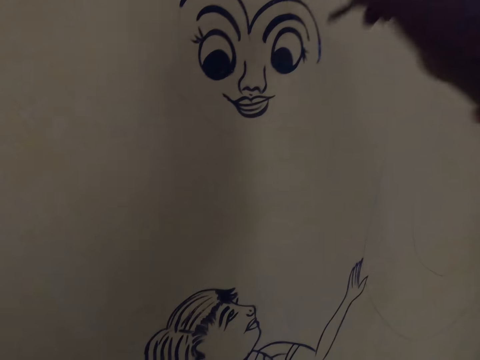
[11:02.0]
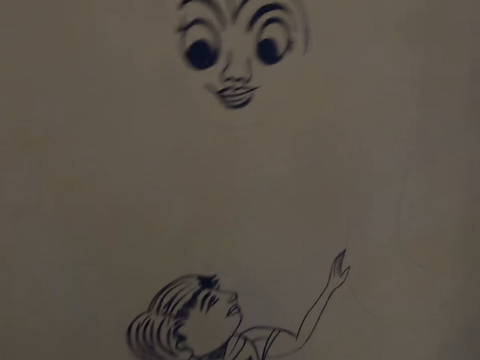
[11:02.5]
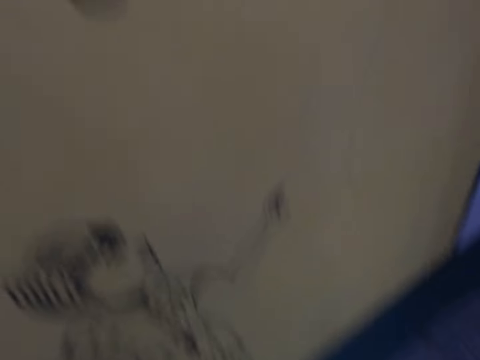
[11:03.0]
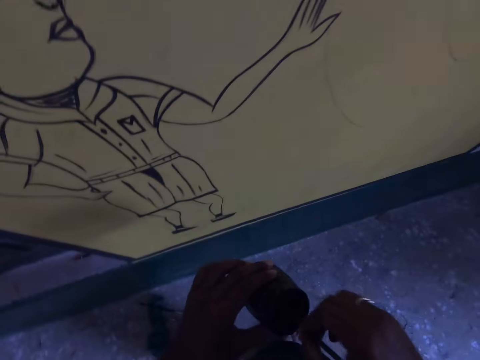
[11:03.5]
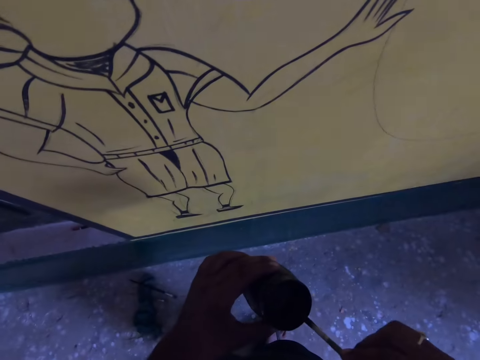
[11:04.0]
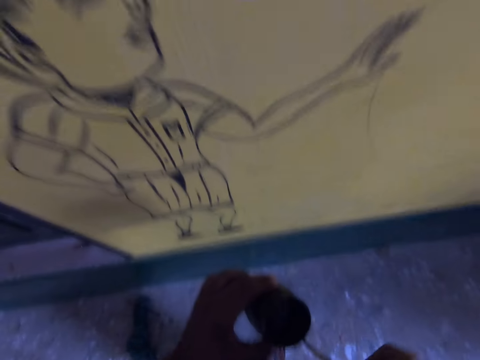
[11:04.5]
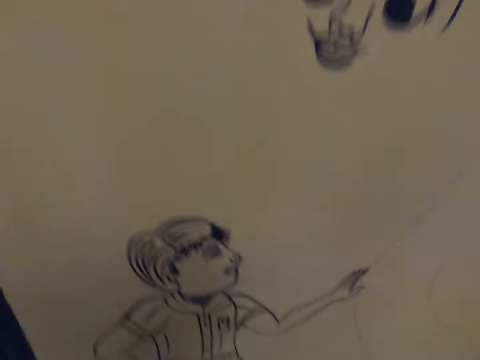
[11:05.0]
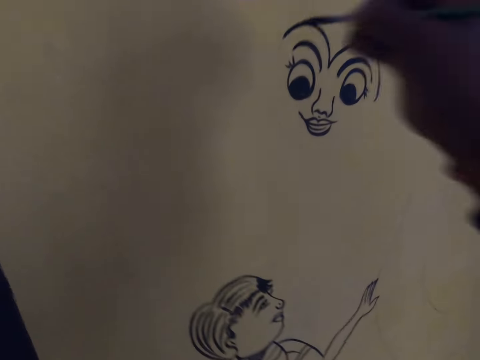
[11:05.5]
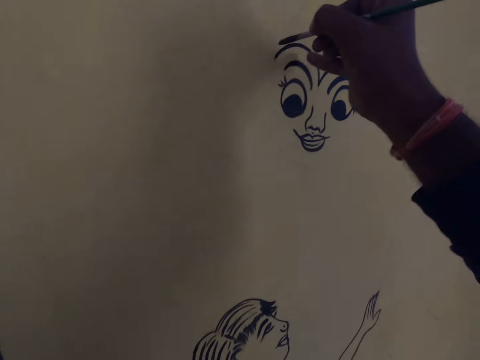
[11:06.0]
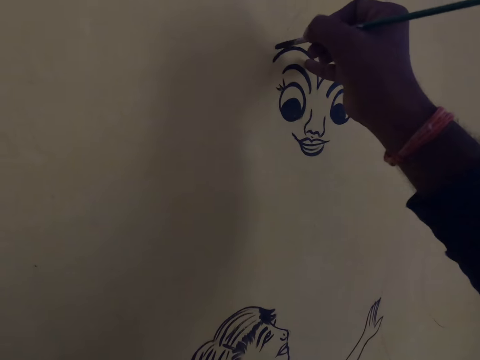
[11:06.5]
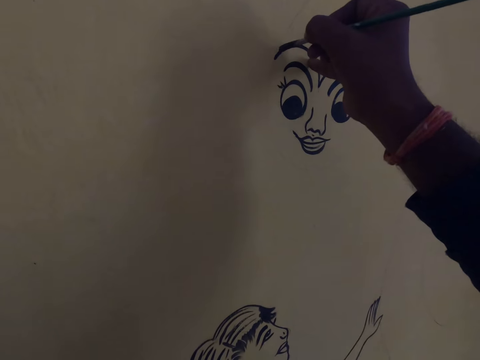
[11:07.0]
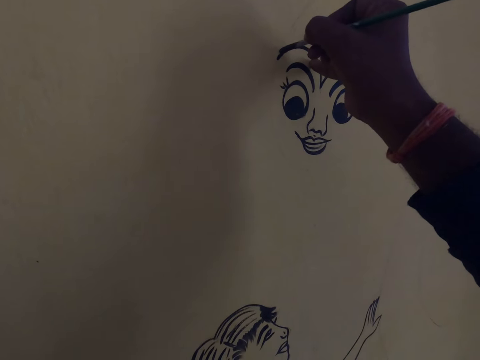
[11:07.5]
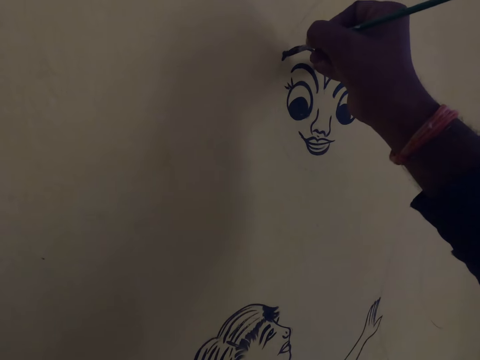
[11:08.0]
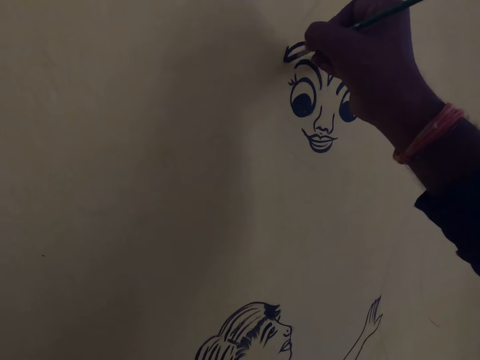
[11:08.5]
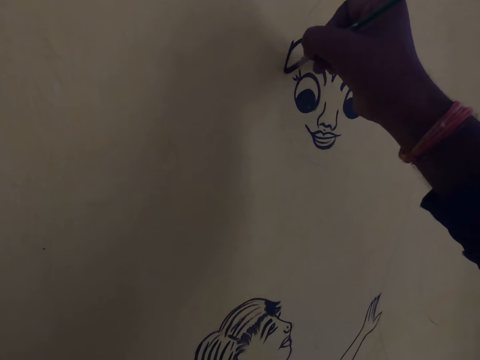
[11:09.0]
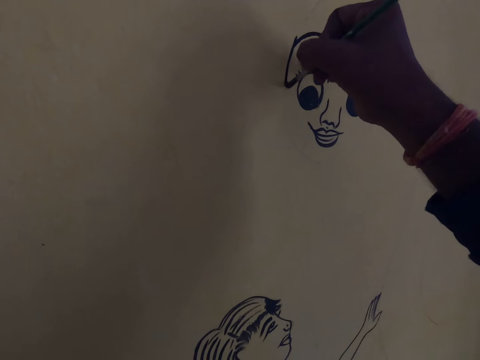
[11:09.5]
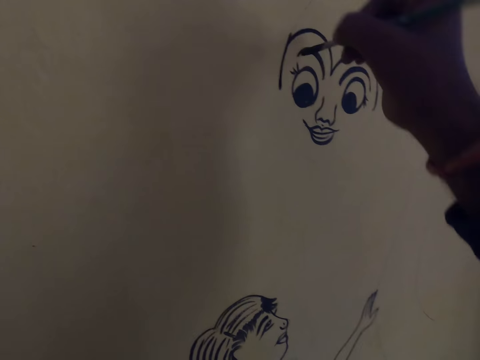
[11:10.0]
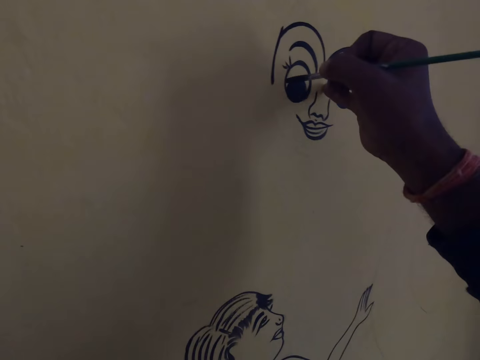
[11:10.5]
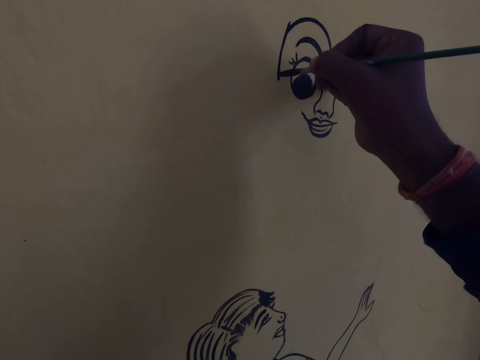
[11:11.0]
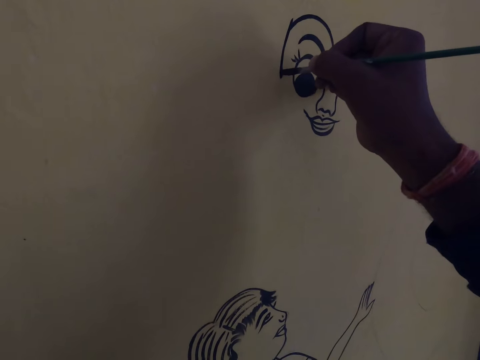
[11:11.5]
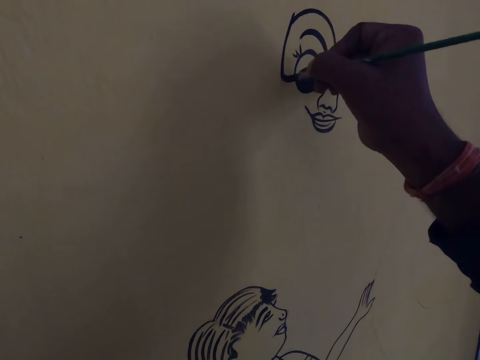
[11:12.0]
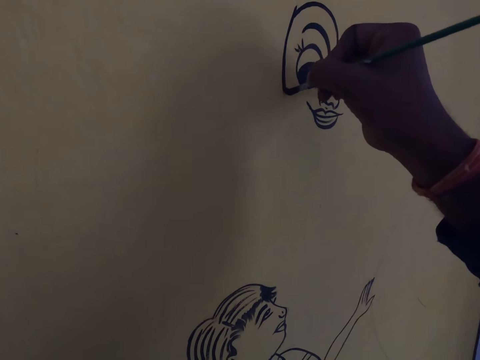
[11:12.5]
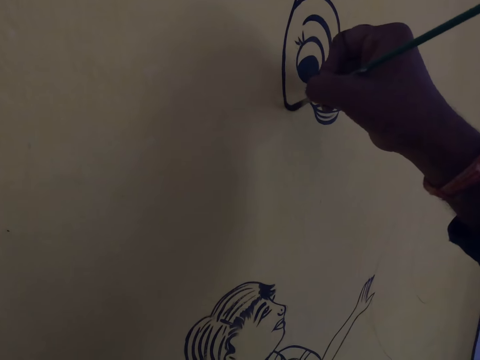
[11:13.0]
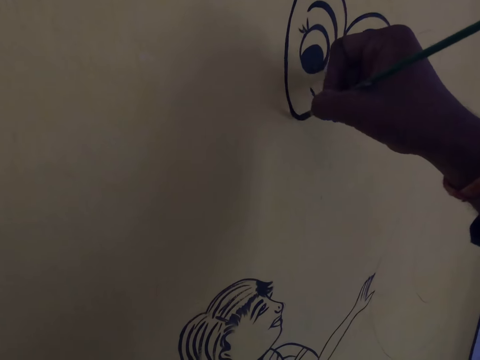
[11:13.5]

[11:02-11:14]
The camera wearer dips the drawing brush into the paint container. They draw on the wall with the drawing brush and ink.

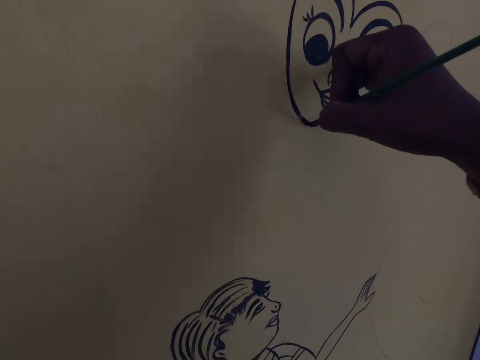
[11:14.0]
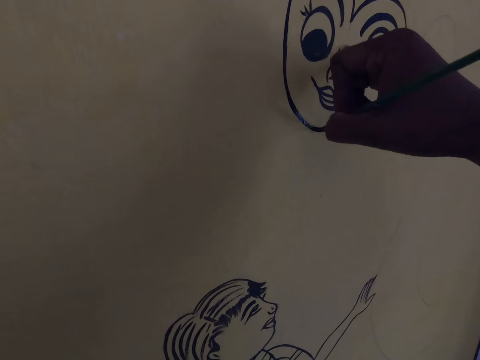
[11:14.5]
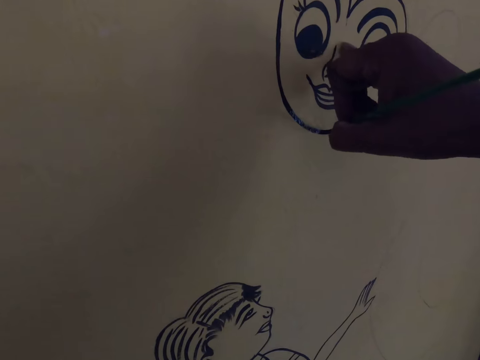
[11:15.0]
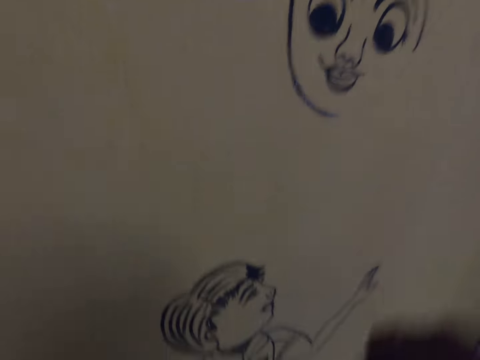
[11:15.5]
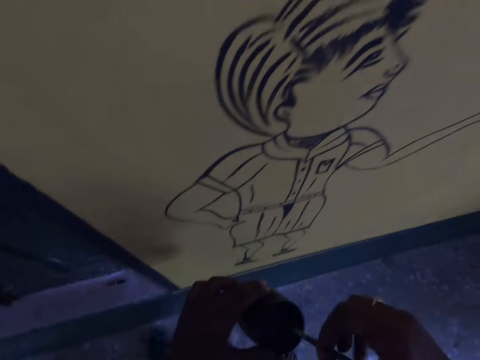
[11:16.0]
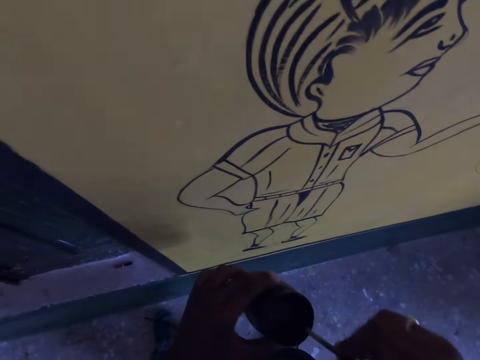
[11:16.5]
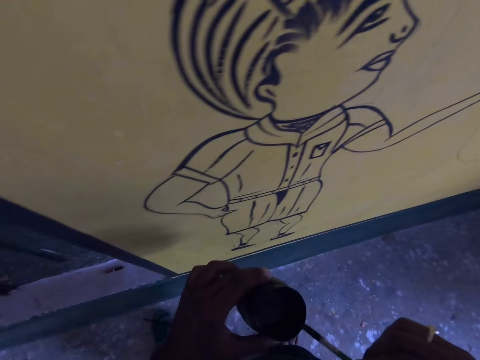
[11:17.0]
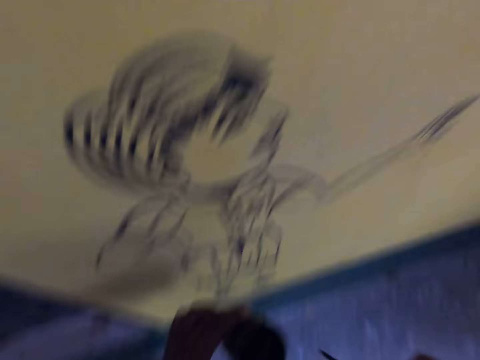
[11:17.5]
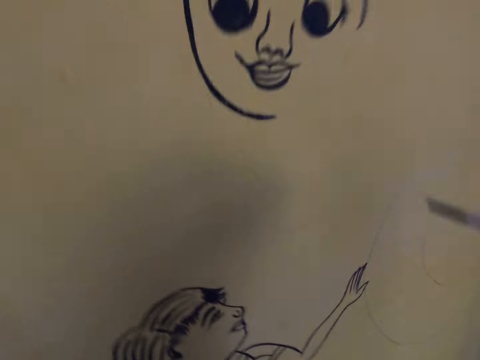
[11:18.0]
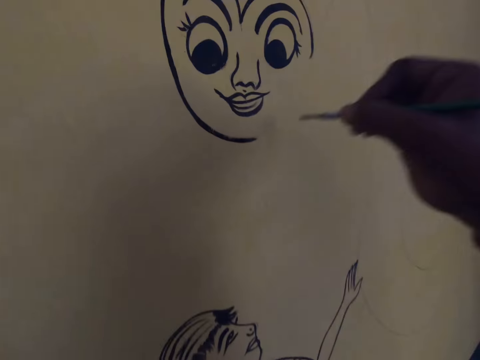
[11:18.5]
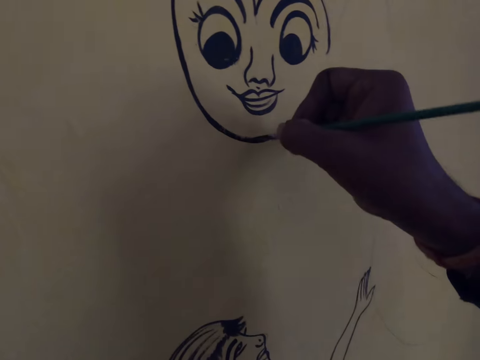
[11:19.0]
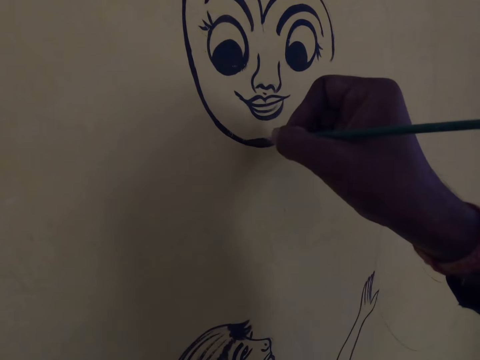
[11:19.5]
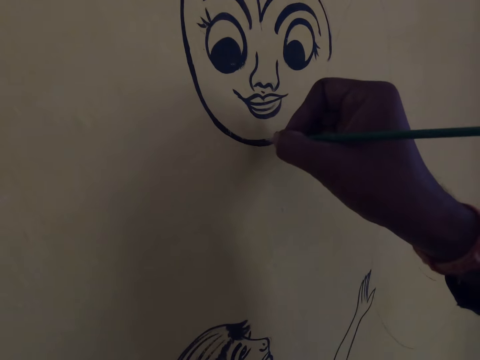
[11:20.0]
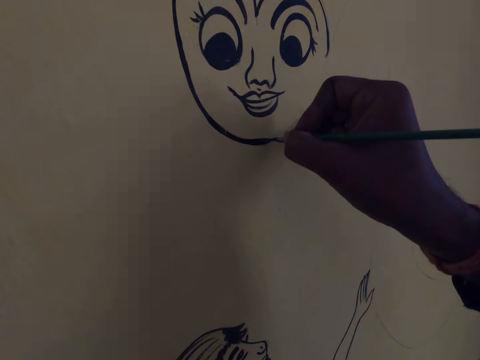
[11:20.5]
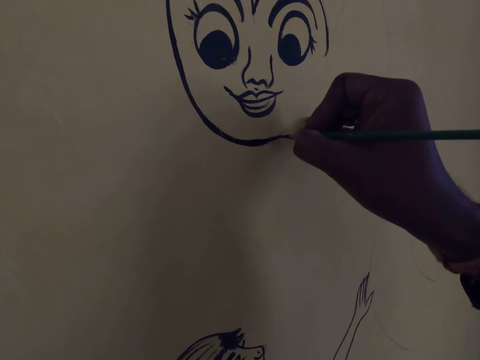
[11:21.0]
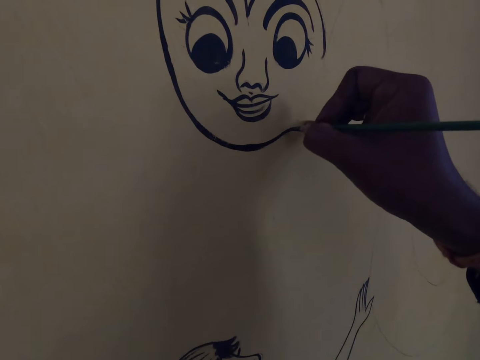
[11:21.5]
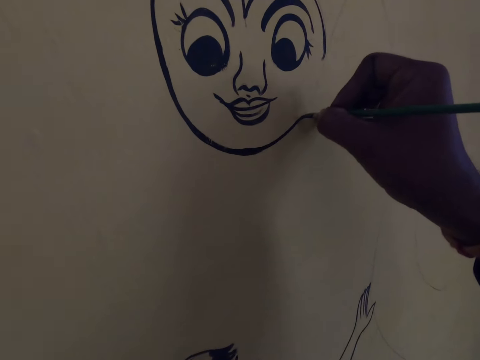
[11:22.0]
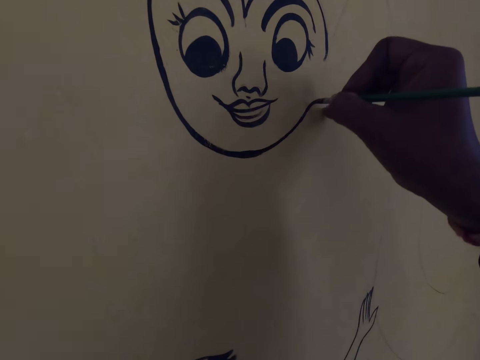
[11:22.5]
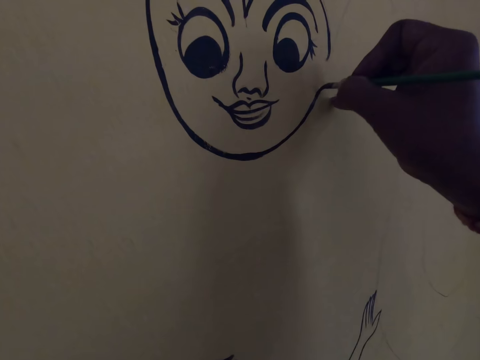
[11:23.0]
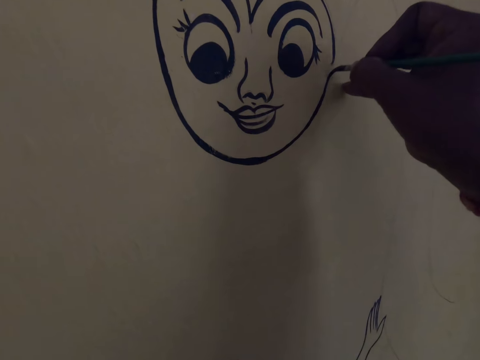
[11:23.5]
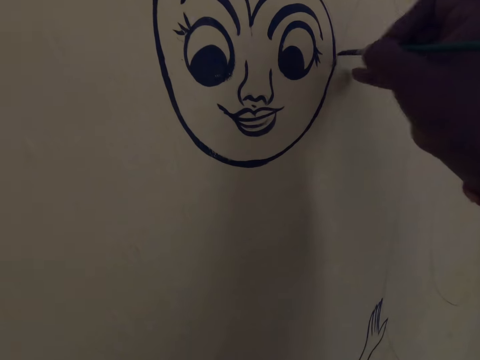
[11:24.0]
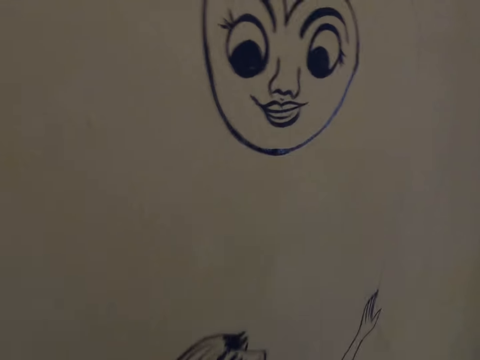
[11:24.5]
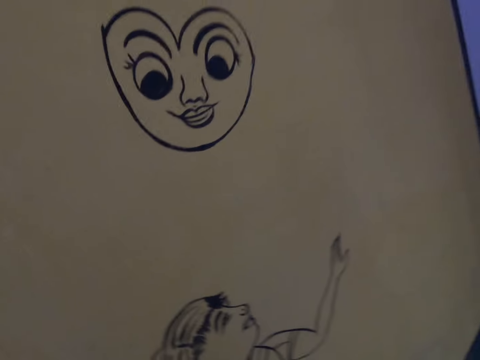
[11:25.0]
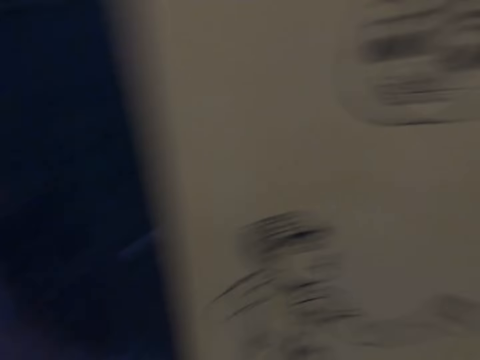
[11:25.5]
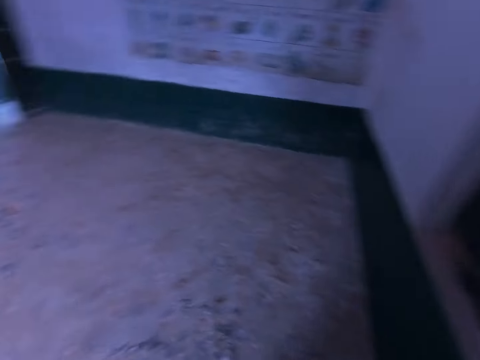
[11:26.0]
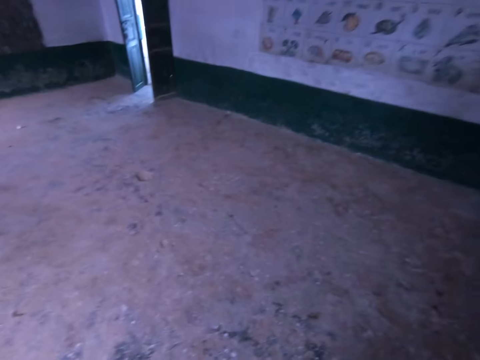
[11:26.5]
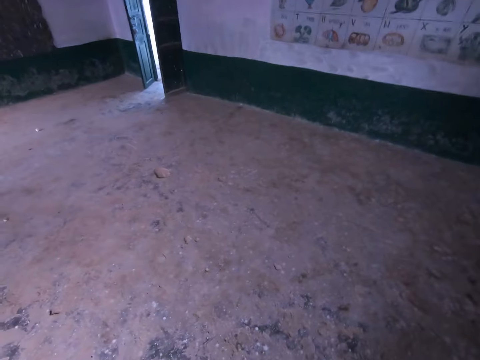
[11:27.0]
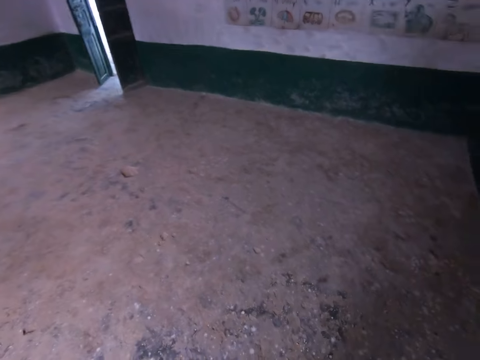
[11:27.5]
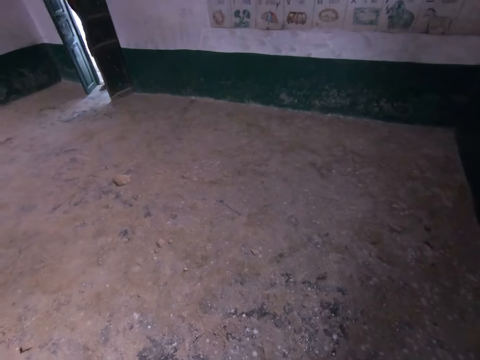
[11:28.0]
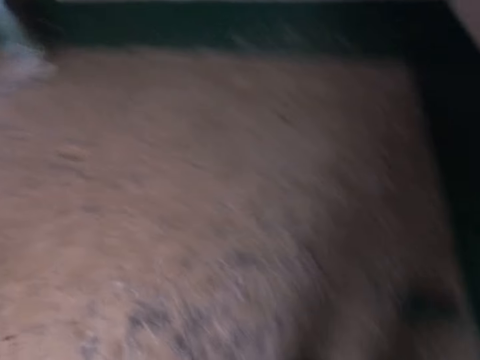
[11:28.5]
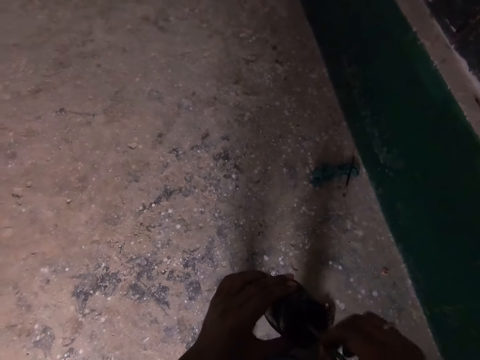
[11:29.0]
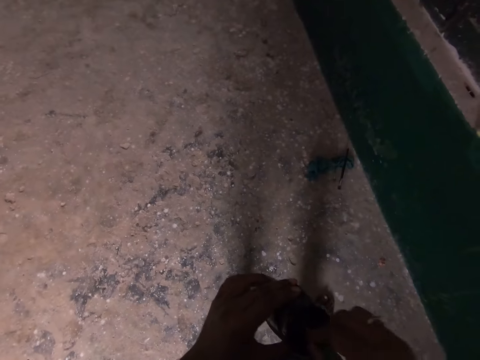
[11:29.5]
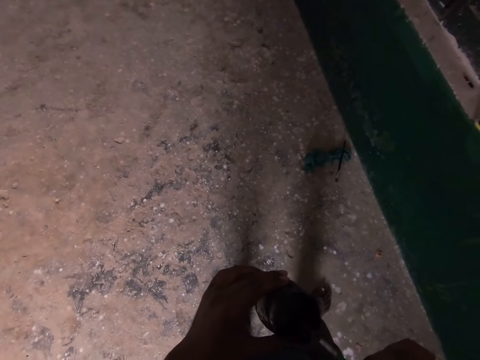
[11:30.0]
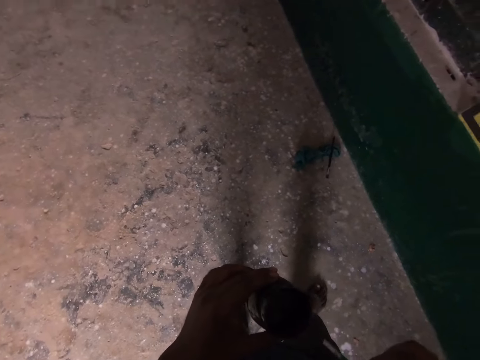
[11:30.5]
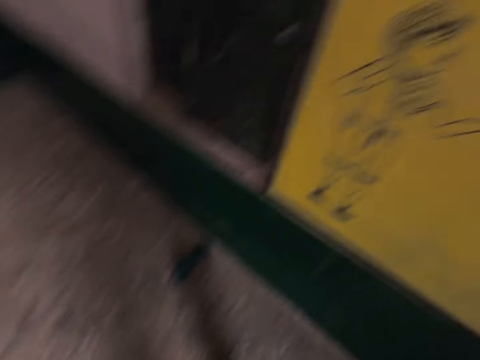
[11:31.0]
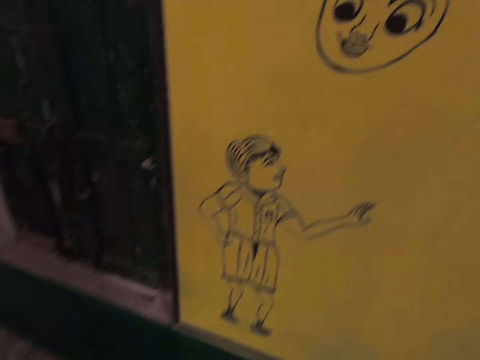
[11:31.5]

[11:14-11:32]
The camera wearer dips the drawing brush into the paint container. They draw on the wall with the drawing brush and ink. They look around the corridor. They dip the brush in the ink.
